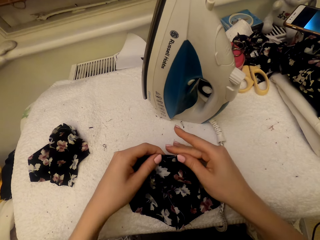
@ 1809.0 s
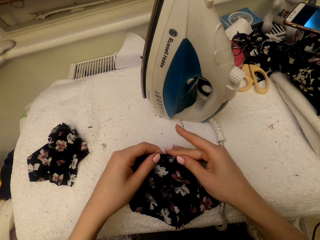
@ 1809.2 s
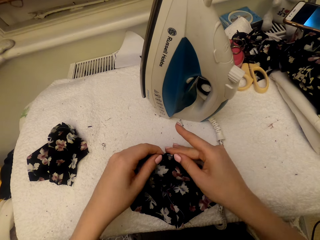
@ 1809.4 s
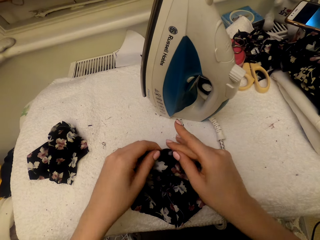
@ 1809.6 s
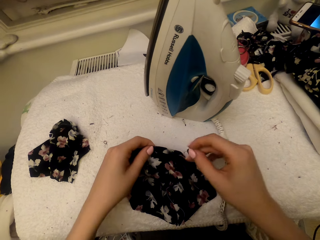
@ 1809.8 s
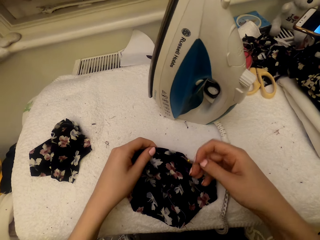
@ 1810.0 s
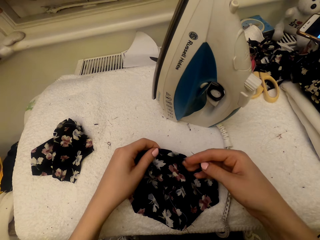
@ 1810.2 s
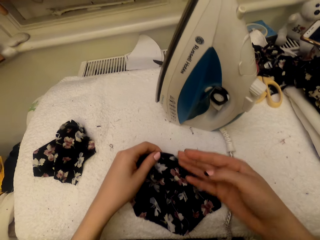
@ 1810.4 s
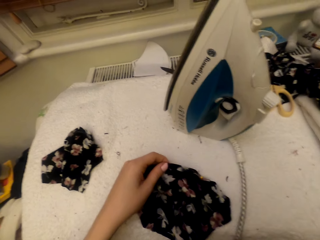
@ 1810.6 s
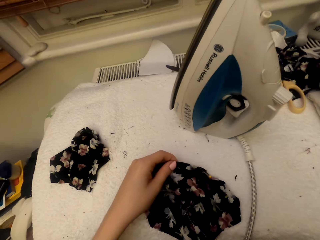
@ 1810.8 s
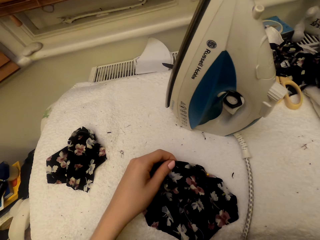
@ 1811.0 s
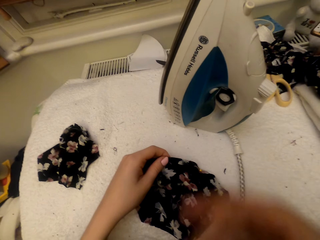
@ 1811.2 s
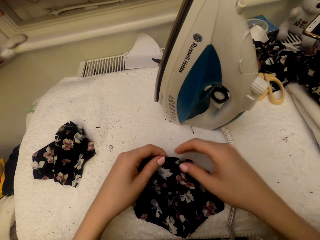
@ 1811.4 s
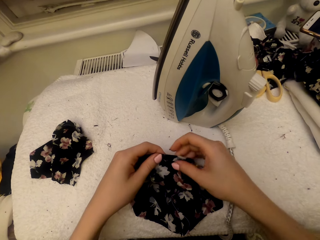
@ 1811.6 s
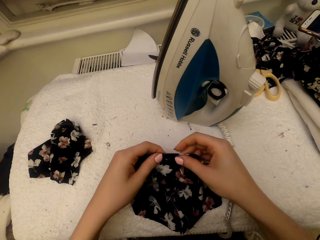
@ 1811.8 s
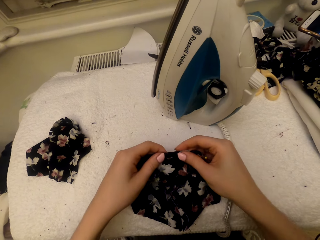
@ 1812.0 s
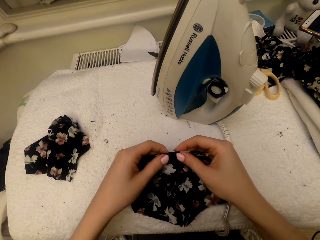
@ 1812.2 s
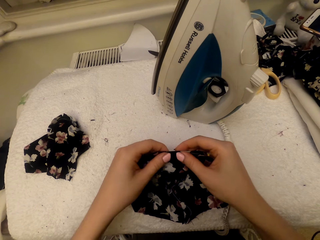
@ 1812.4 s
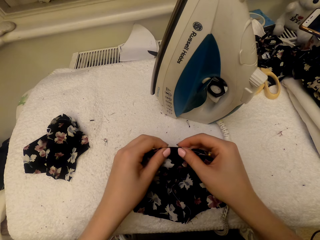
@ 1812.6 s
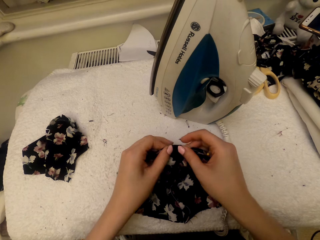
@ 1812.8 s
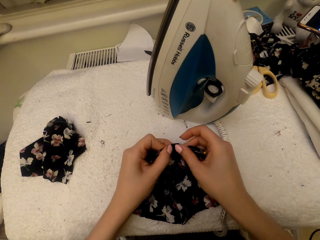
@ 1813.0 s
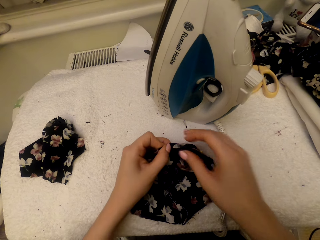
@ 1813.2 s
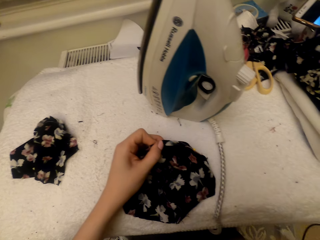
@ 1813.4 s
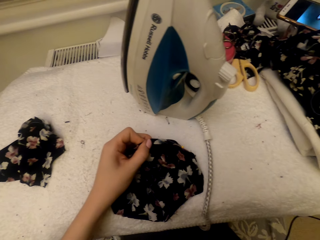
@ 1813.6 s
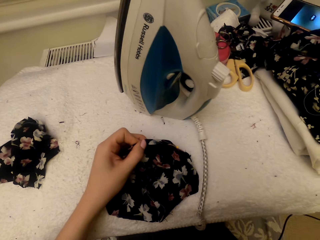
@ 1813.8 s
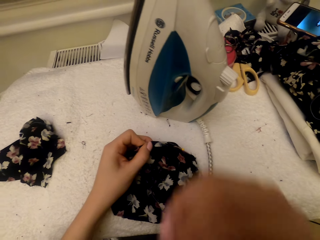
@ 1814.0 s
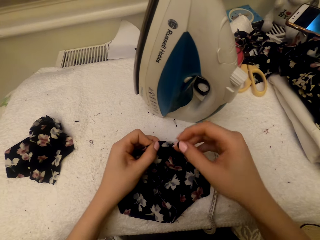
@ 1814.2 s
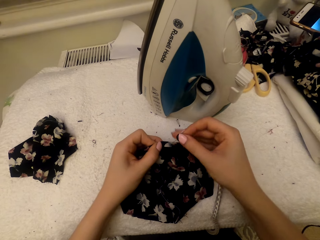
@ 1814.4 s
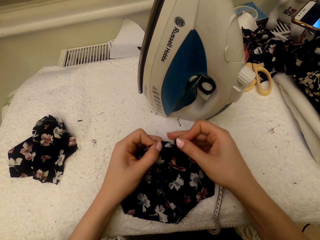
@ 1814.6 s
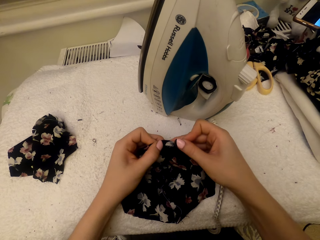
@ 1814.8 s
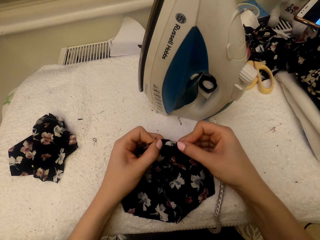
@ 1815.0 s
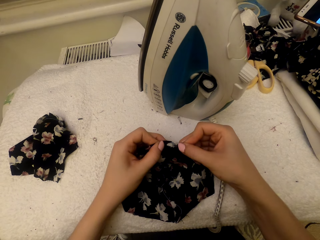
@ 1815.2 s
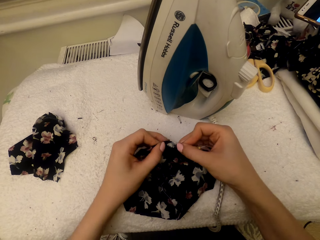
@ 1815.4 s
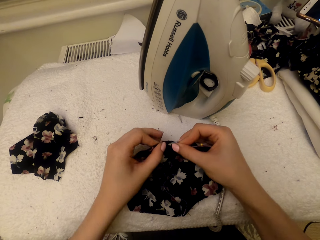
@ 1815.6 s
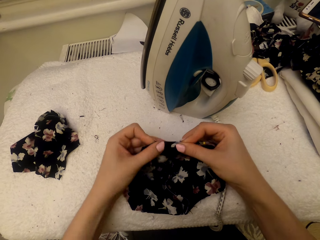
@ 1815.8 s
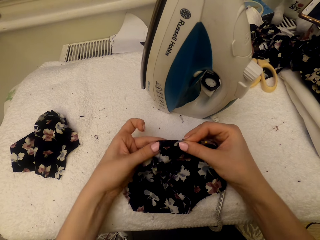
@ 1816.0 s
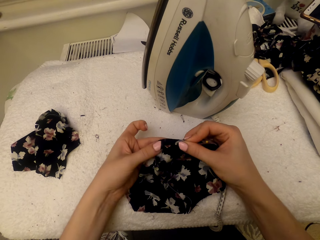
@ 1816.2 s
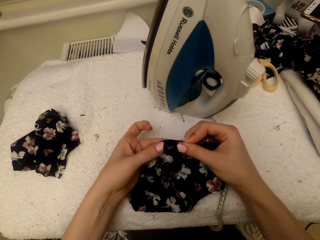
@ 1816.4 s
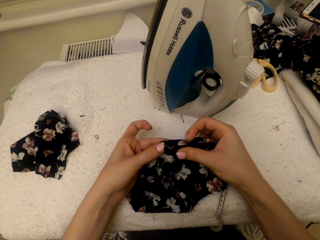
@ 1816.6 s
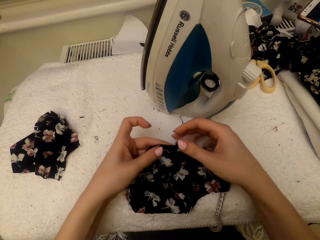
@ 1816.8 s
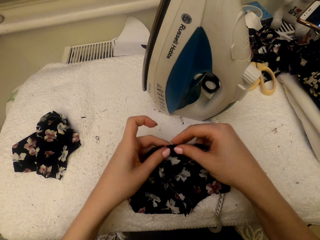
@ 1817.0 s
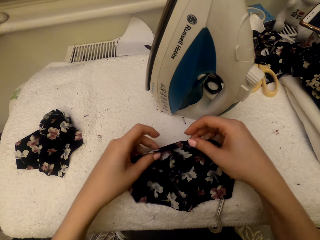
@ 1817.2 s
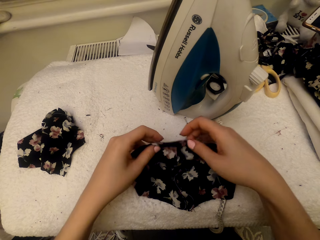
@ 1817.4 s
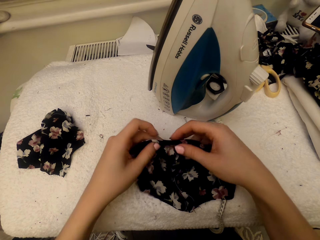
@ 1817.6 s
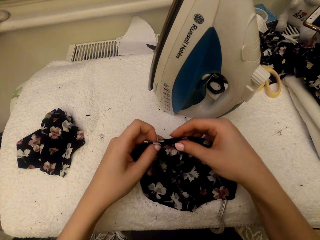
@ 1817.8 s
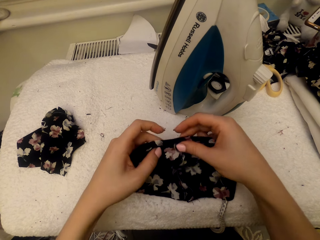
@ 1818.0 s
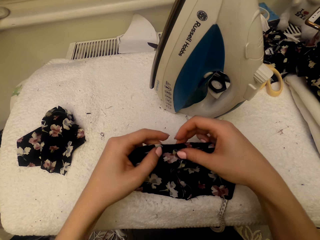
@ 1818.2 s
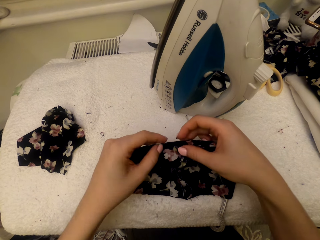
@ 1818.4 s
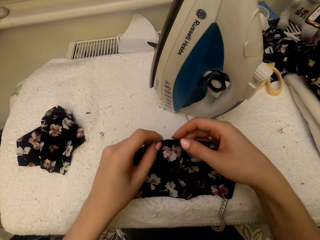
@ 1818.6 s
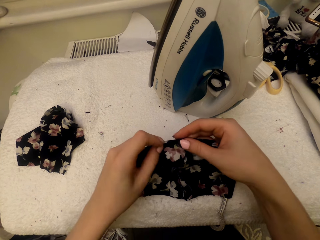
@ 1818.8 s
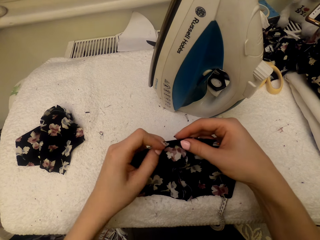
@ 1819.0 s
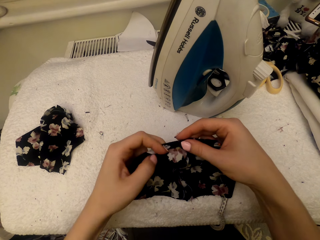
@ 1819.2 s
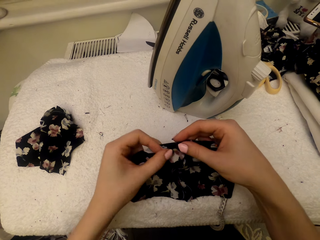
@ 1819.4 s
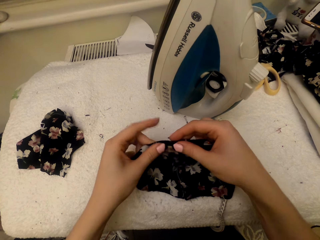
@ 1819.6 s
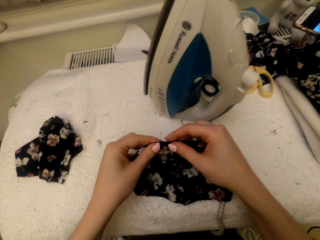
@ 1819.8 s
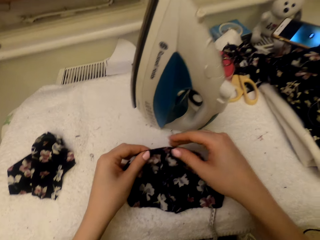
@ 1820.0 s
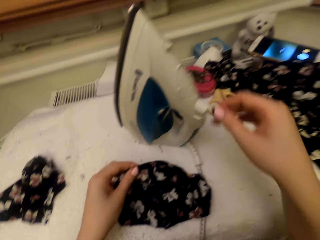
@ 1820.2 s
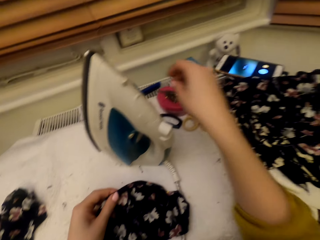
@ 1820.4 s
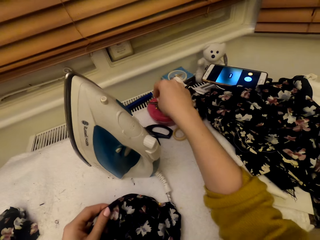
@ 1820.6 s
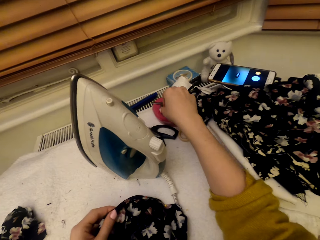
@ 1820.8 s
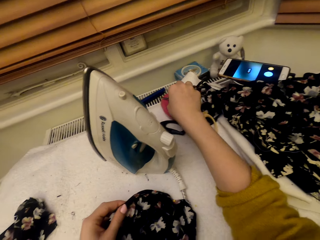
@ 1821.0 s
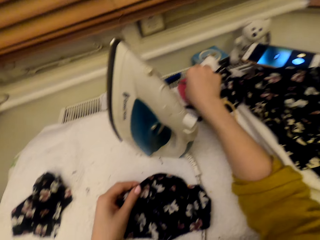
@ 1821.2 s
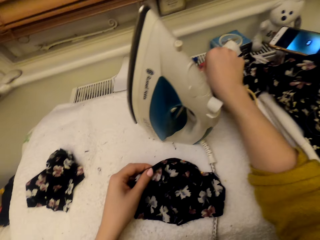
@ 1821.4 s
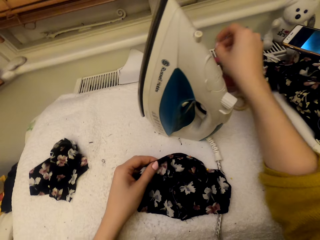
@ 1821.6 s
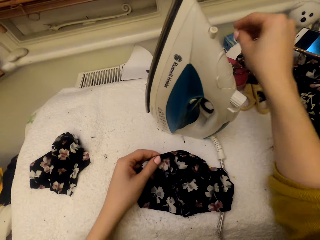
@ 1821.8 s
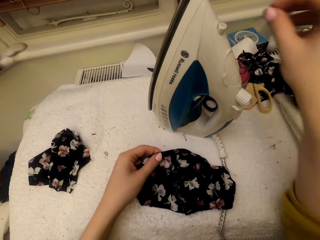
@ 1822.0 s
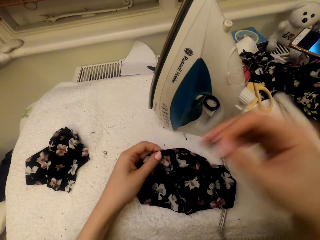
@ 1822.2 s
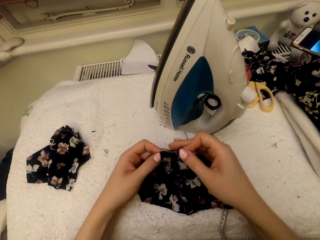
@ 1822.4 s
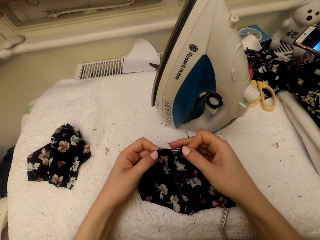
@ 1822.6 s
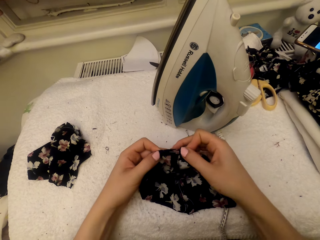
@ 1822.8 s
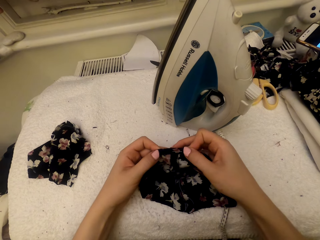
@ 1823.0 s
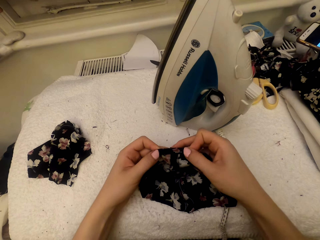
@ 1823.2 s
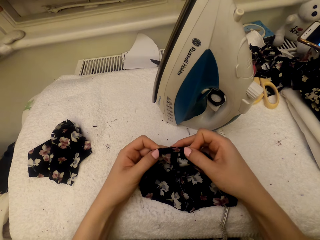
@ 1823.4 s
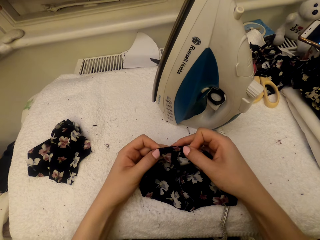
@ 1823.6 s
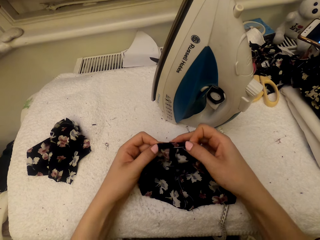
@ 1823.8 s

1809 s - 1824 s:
The camera wearer pins the cloth material piece. They adjust the pin. They lift the pin. They adjust the cloth material piece. They lift a hand. They pin the cloth material piece. They adjust the cloth material piece. They fold the material. They pick a pin.

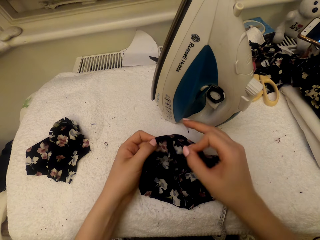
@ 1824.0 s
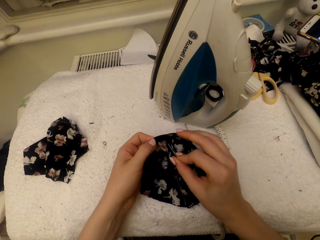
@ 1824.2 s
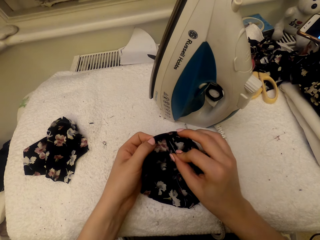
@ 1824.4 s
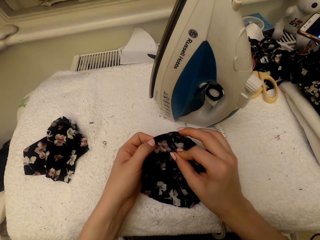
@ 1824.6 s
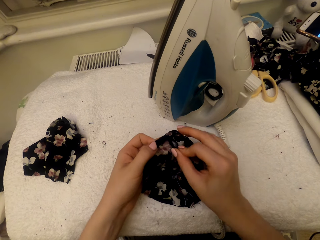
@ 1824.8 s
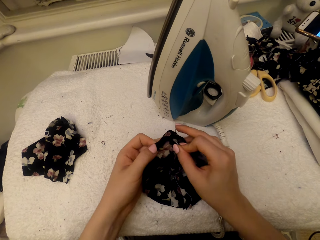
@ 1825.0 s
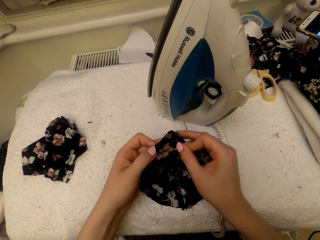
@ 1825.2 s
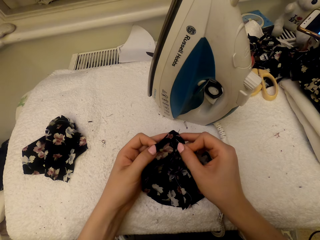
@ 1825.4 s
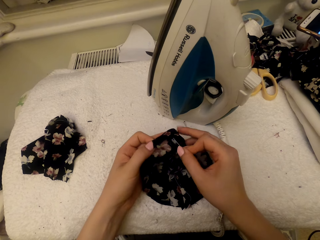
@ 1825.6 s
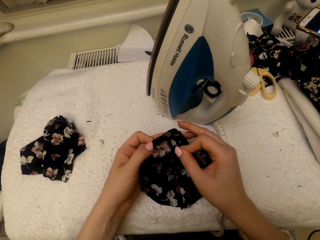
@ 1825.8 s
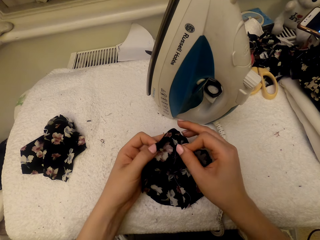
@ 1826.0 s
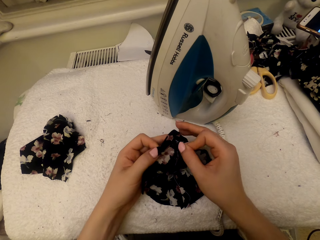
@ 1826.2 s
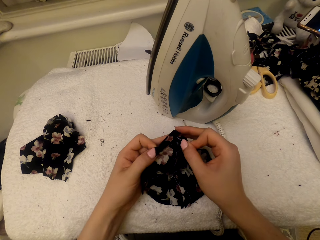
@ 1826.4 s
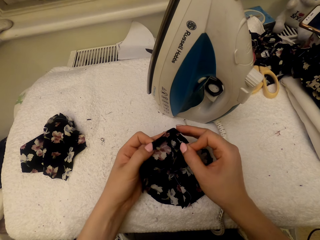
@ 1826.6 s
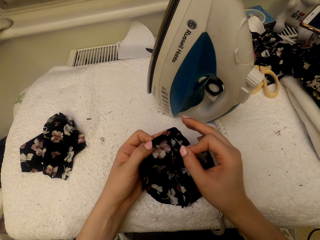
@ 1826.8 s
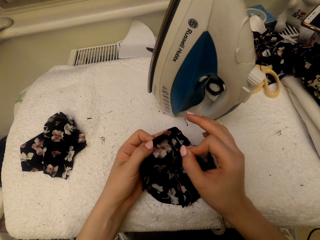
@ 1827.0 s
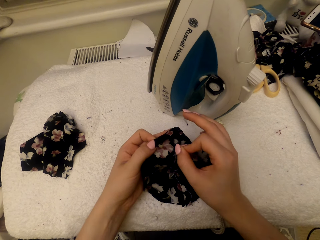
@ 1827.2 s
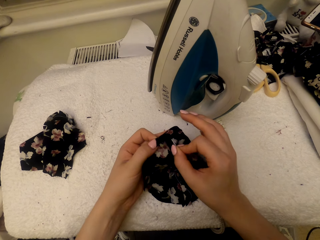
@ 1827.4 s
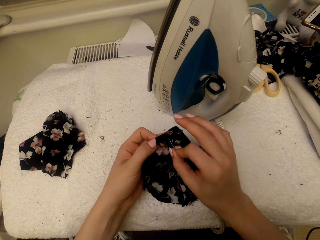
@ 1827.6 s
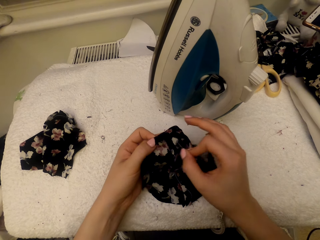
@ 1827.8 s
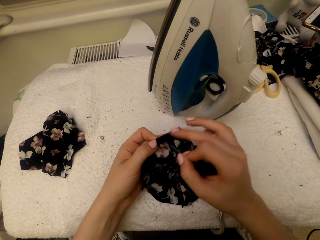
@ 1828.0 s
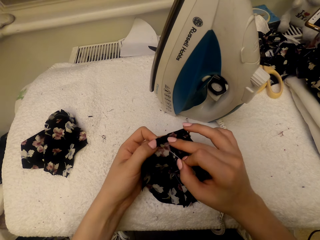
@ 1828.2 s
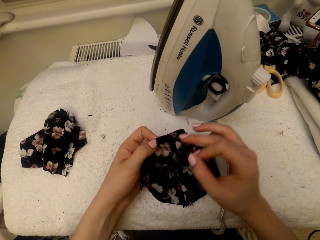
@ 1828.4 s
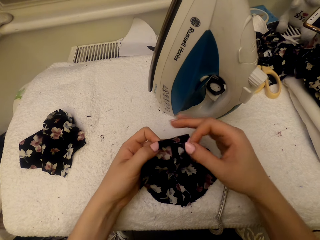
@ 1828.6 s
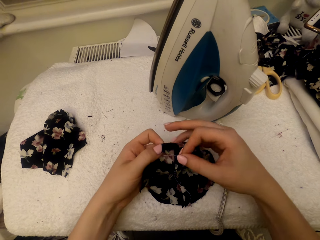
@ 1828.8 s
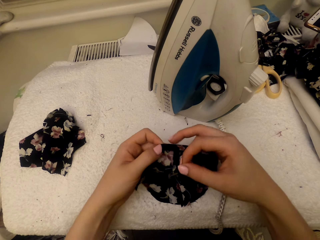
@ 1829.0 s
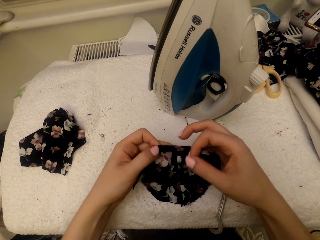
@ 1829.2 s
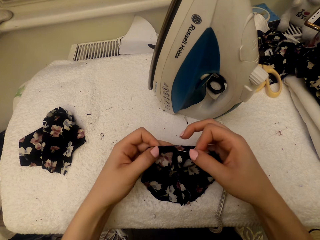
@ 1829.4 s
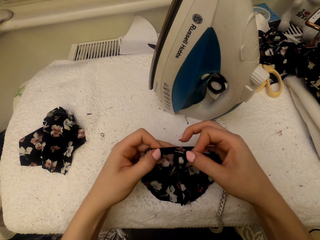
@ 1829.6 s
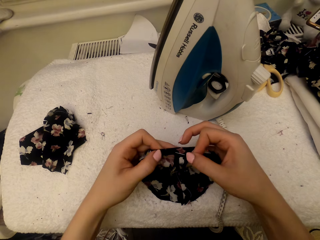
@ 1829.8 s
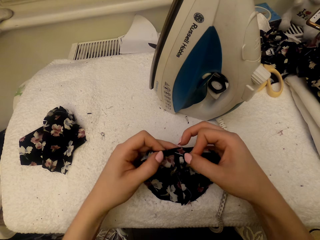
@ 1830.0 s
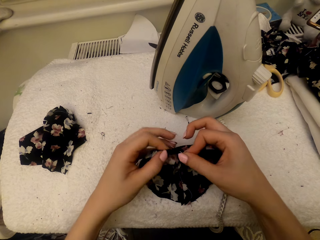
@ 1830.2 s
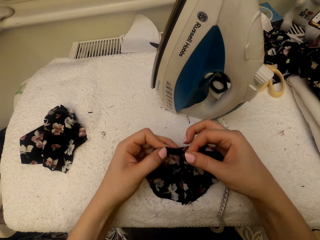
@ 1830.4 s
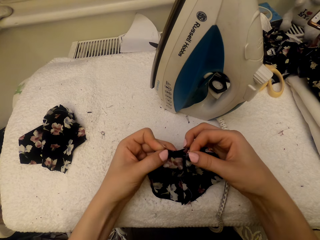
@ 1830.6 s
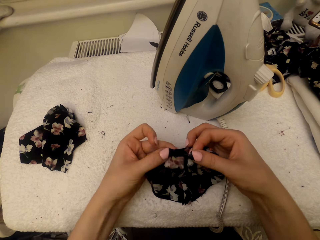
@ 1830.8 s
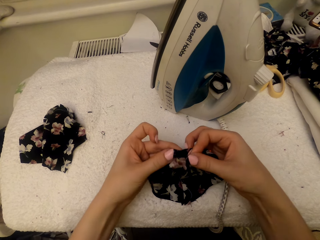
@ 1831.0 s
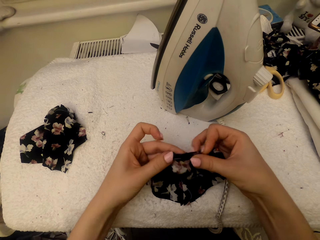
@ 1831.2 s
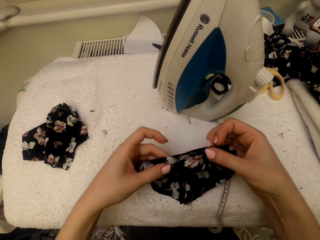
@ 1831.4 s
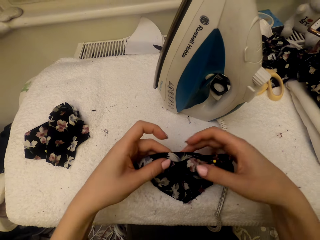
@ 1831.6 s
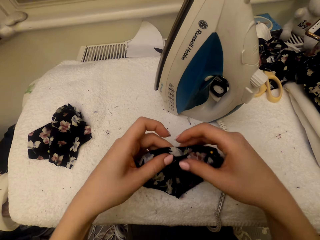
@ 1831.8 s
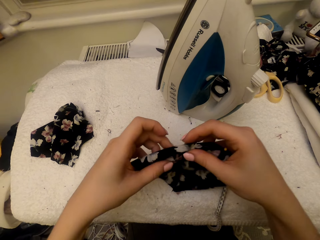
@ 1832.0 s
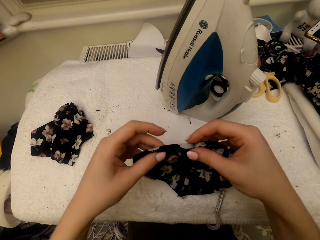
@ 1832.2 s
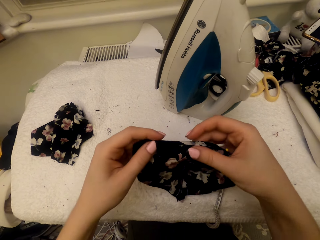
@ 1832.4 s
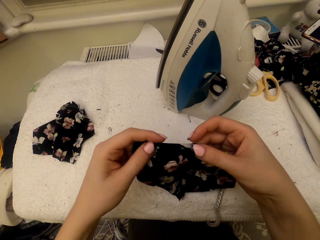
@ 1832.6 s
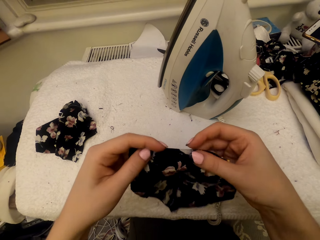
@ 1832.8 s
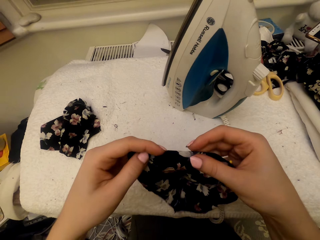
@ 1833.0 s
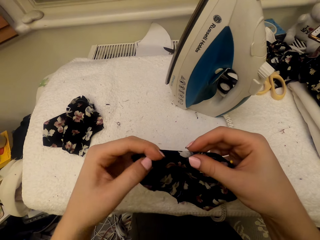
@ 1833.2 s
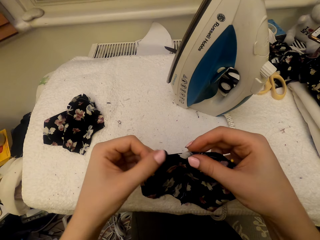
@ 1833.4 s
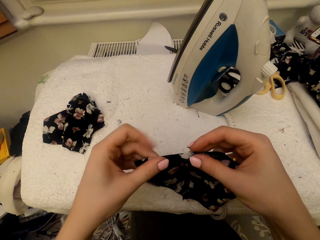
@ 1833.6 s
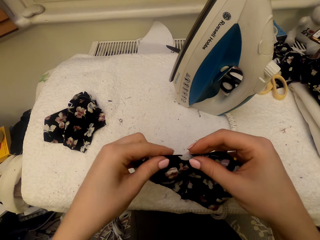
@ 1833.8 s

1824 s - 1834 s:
The camera wearer adjusts the pin. They move the pin in a material. They pin the cloth material piece. They adjust the cloth material piece. They fold the material.
